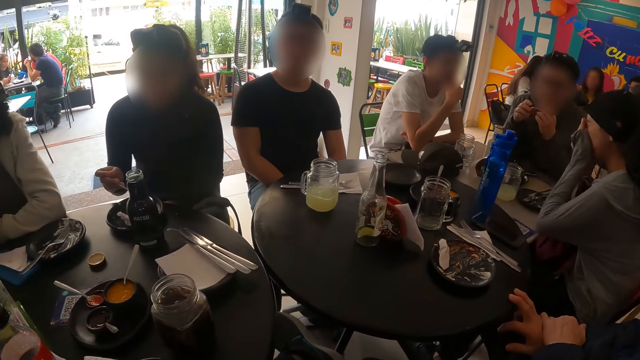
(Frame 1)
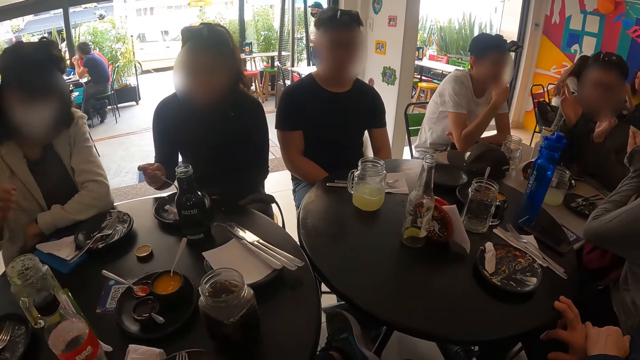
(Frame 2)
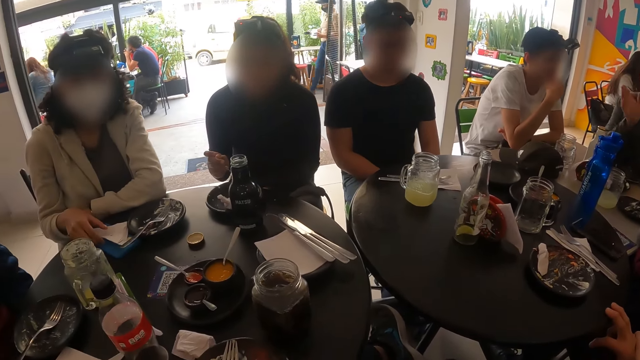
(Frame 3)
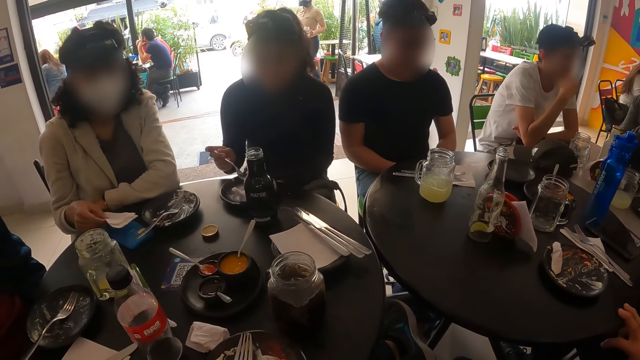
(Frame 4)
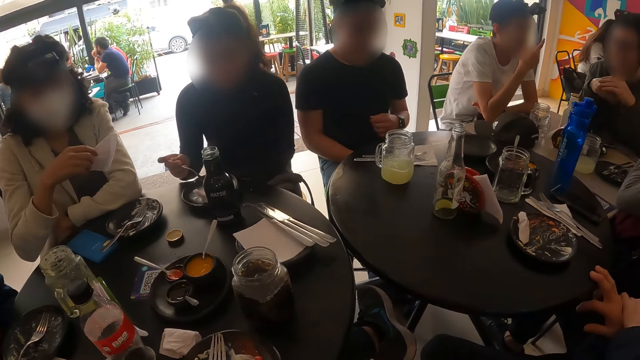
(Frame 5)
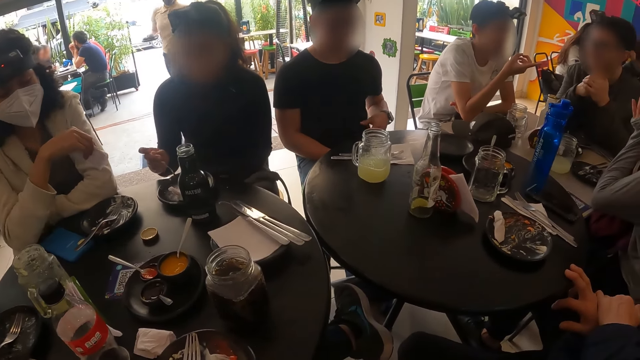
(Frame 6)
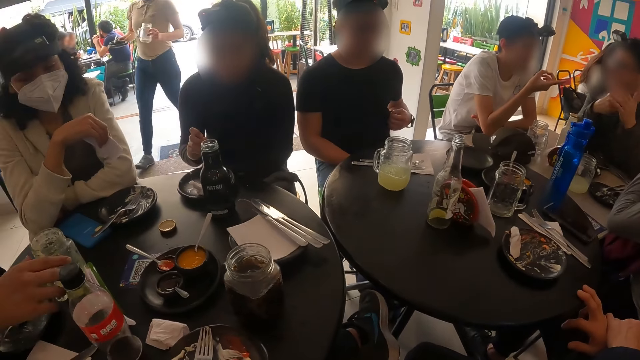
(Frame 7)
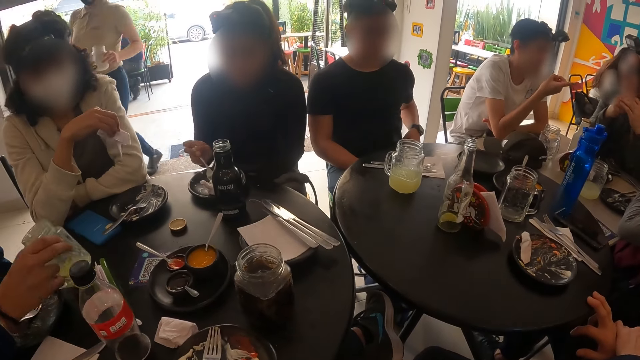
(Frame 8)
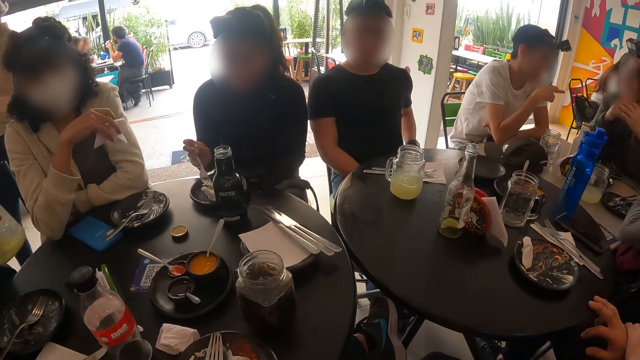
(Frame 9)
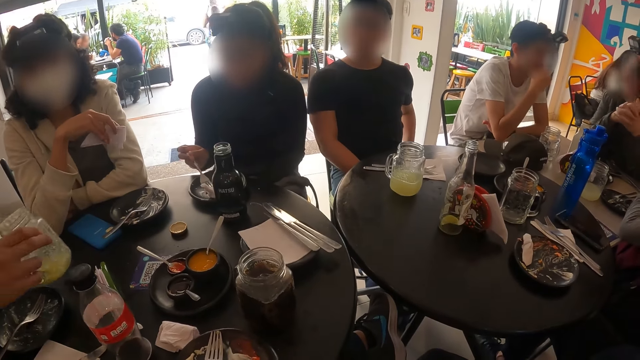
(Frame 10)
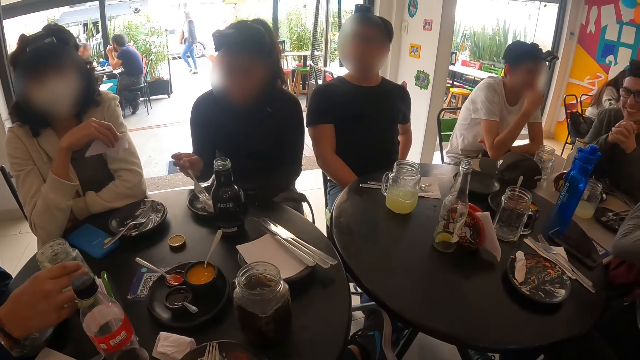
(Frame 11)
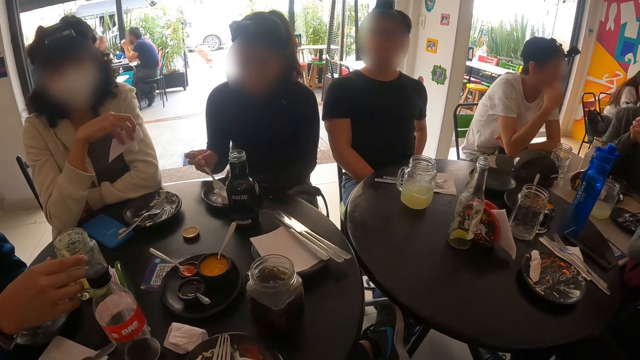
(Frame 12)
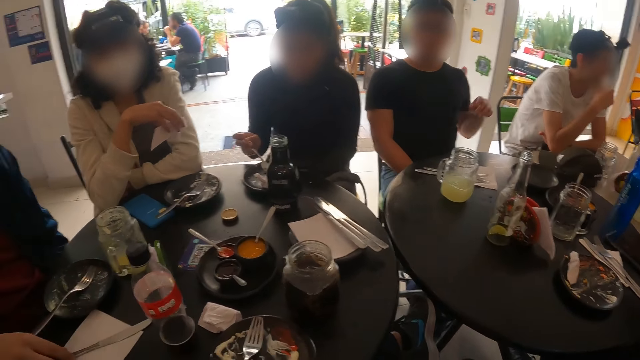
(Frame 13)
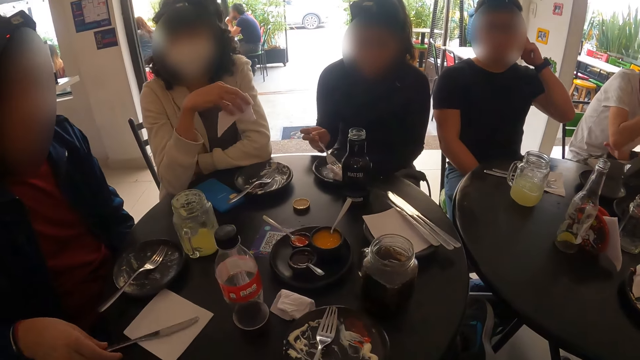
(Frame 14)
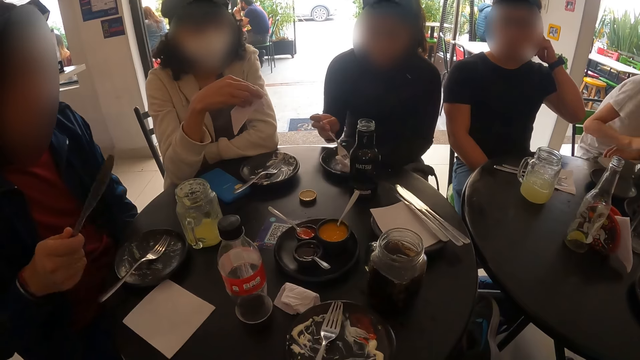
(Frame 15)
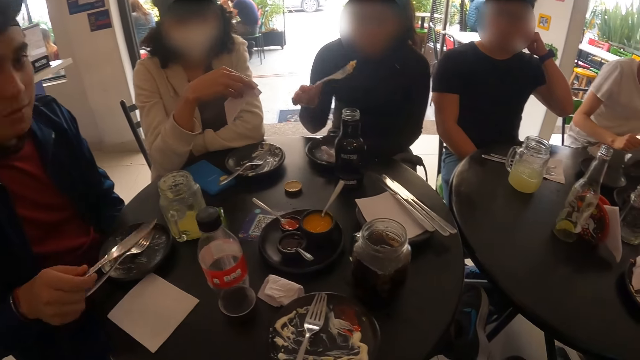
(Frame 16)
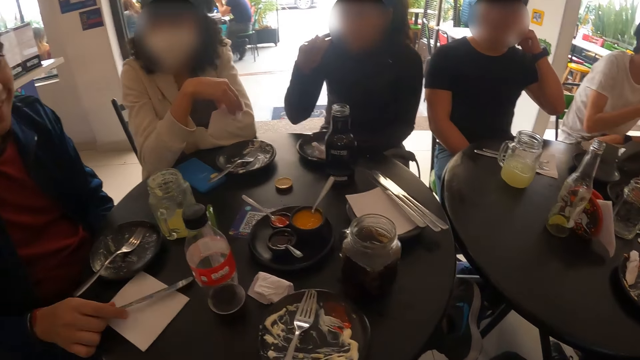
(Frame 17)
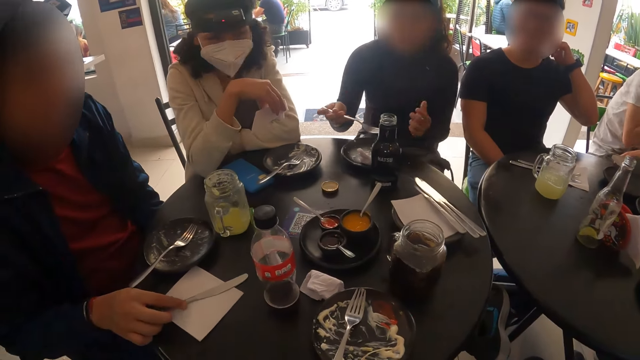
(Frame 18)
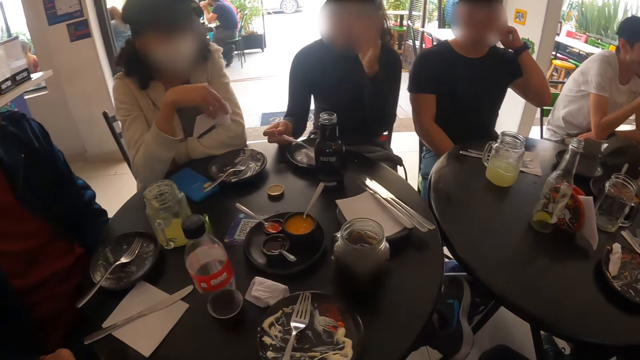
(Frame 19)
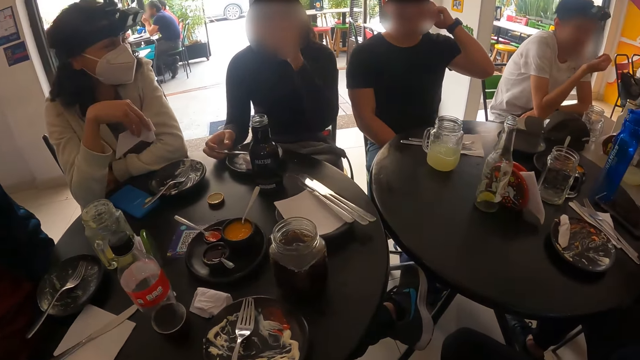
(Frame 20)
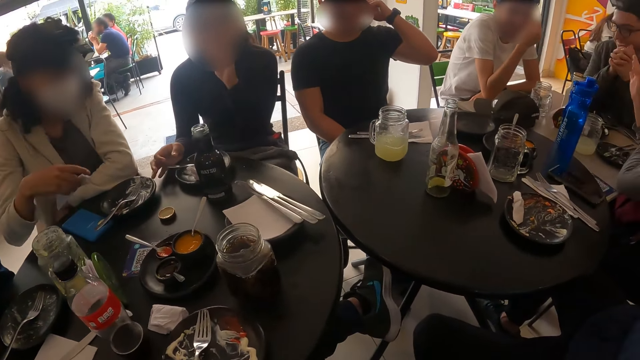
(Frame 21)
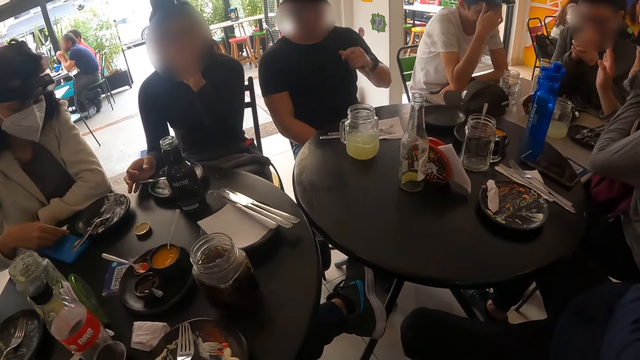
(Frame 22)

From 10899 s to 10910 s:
A woman picks a serviette from the table with her right hand. The man picks the glass cup from the table with his right hand, places the glass cup on the table with his right hand, picks a knife from the table with his right hand and places the knife on the table with his right hand.

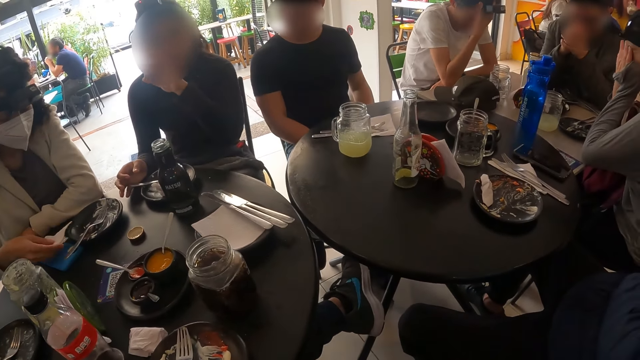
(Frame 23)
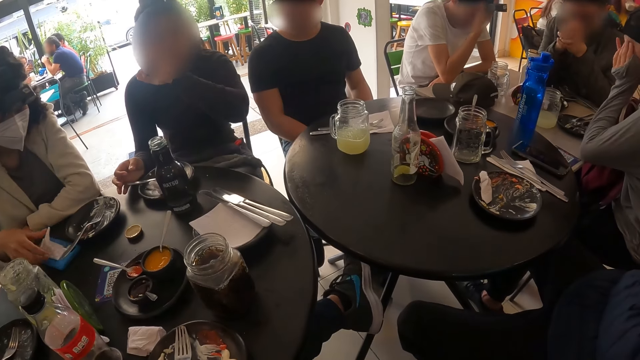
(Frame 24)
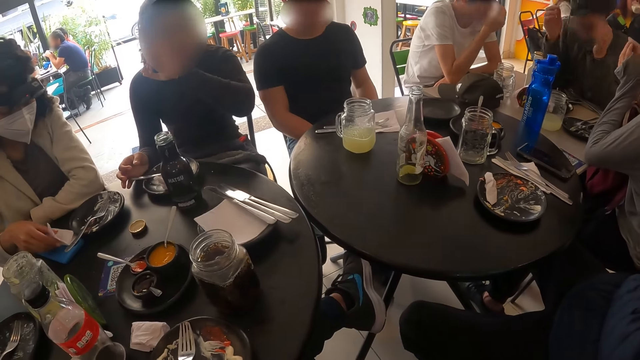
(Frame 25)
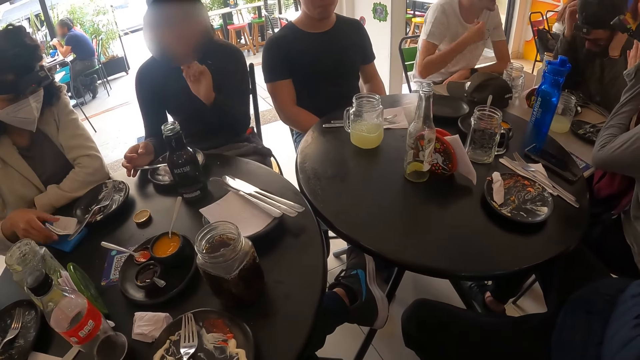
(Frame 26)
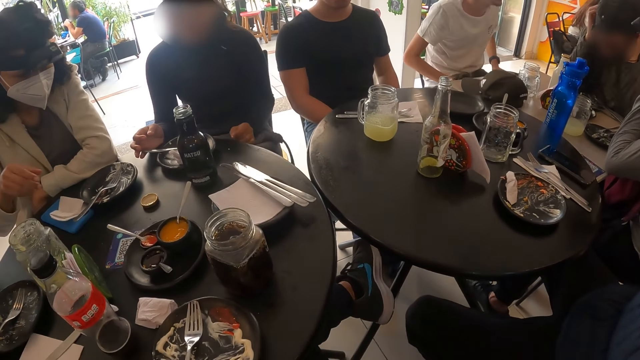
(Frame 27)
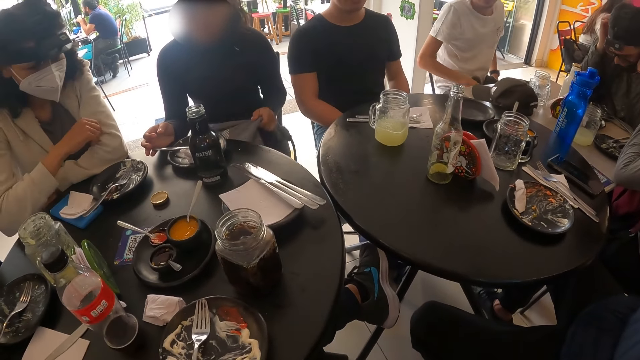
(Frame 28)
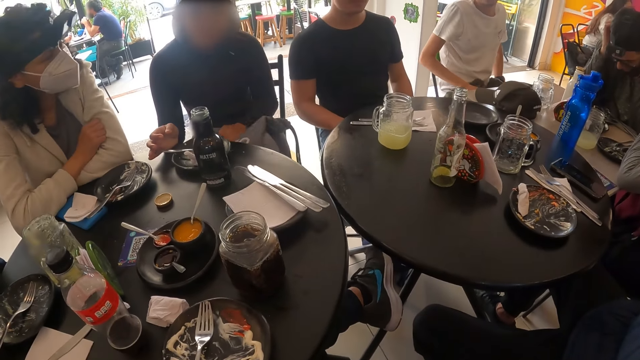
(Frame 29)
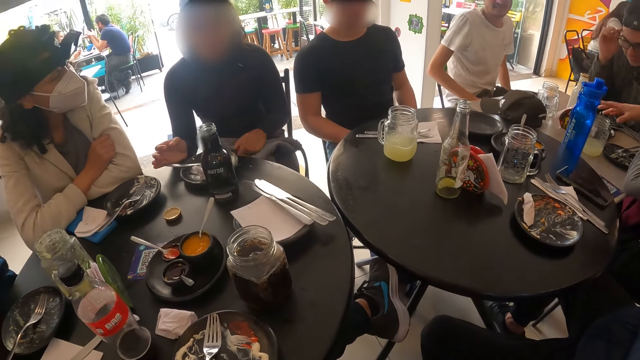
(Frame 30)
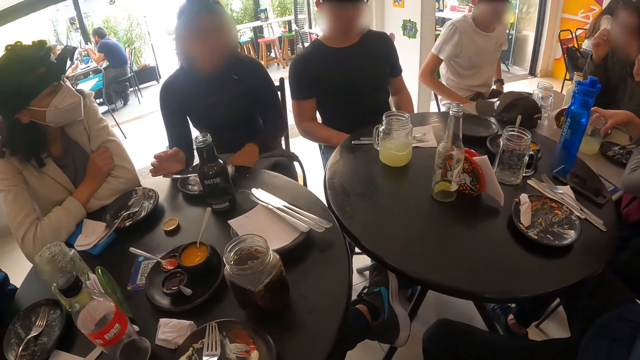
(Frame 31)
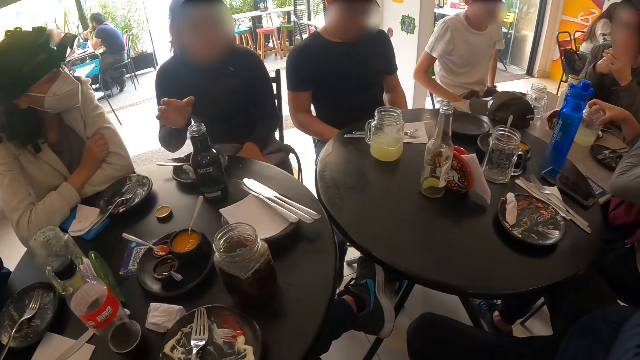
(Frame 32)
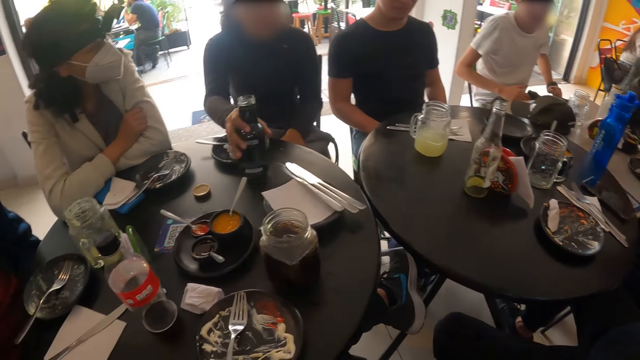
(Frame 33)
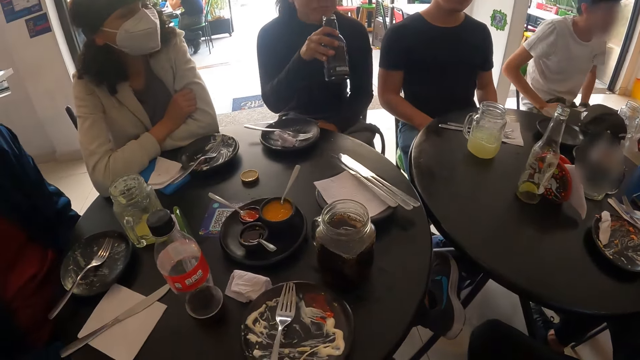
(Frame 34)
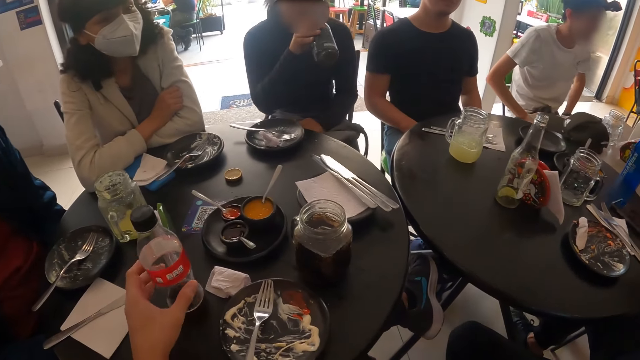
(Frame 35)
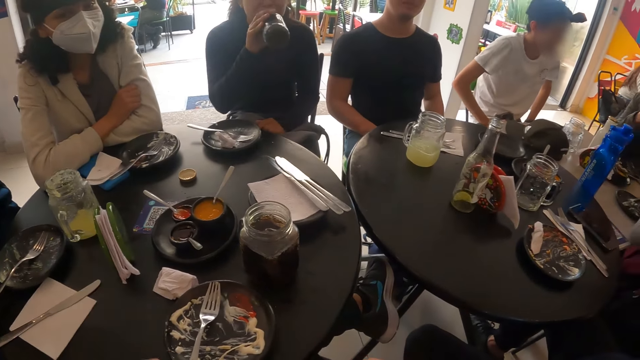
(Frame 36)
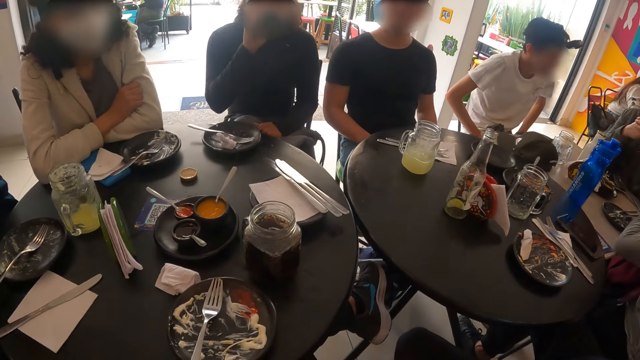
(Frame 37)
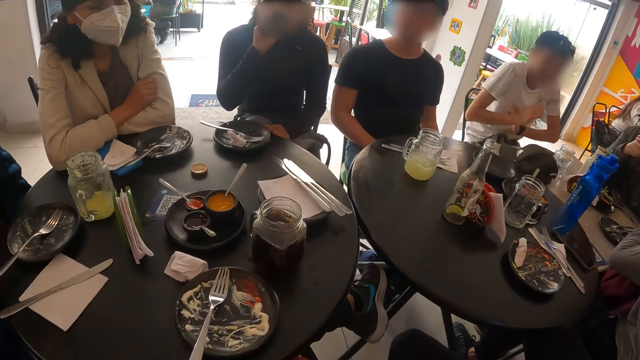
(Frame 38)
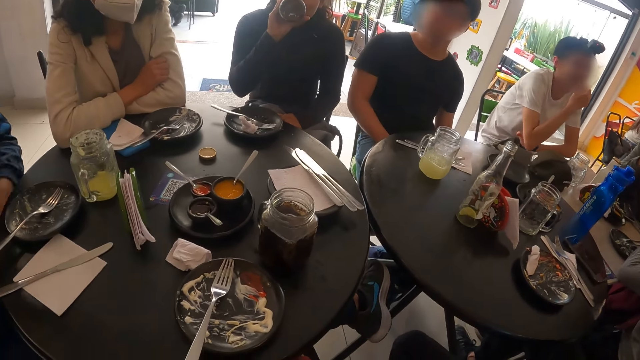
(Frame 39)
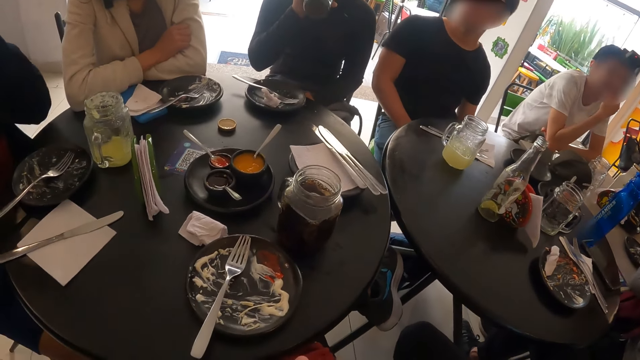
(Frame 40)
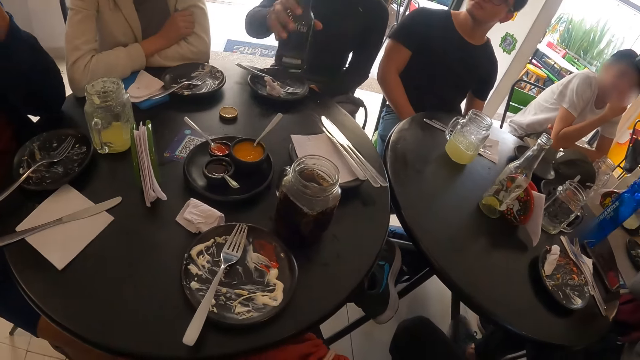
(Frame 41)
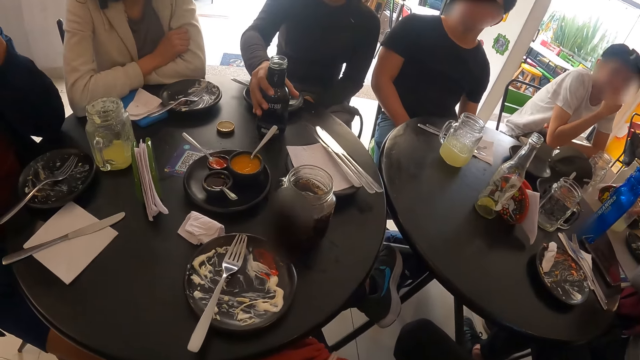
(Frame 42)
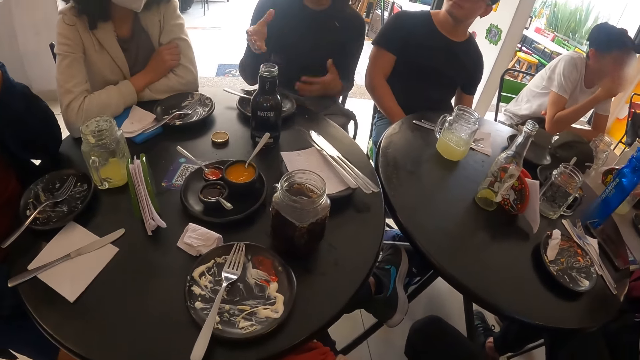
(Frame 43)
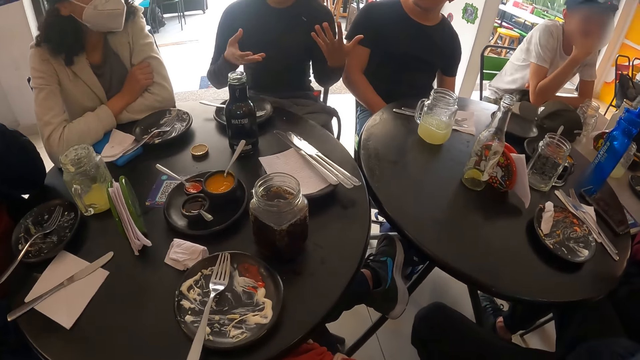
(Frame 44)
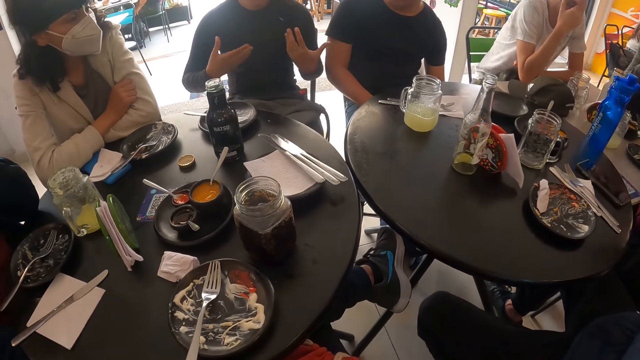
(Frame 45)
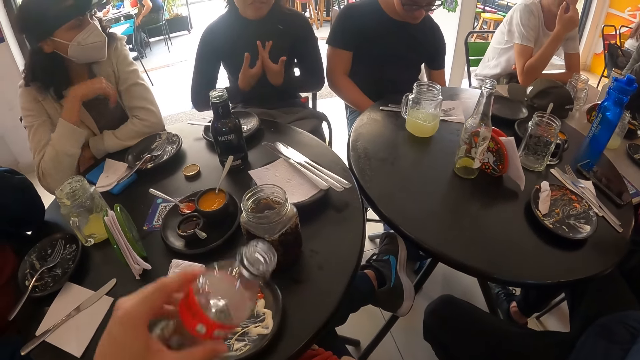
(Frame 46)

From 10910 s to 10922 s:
A woman places the serviette on the table with her right hand. Another woman picks the bottle of soft drinks from the table with her right hand. The camera wearer picks a plastic bottle from the table with his left hand. The other woman places the bottle of soft drinks on the table with her right hand.
